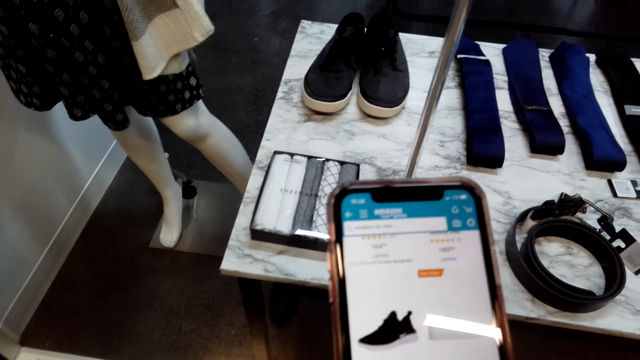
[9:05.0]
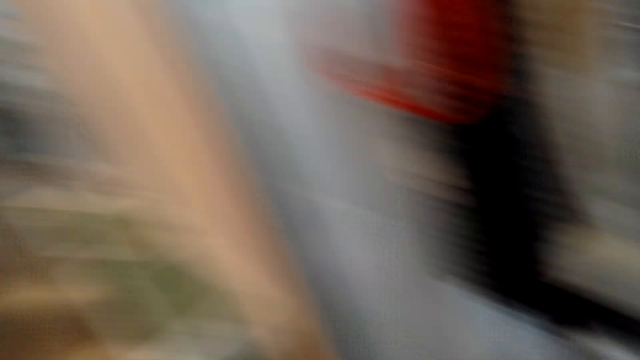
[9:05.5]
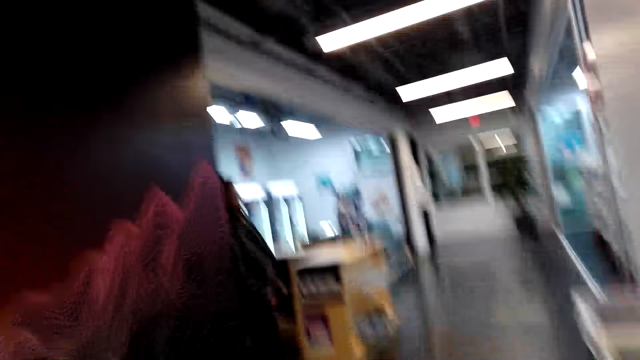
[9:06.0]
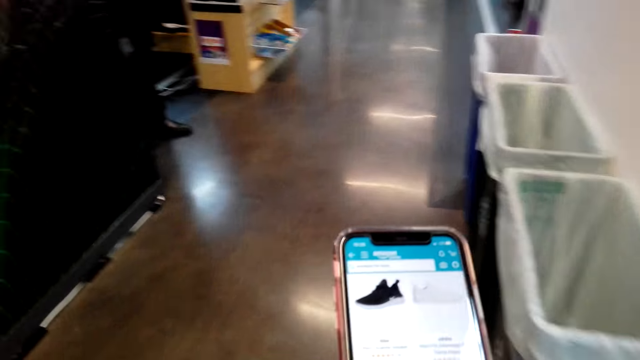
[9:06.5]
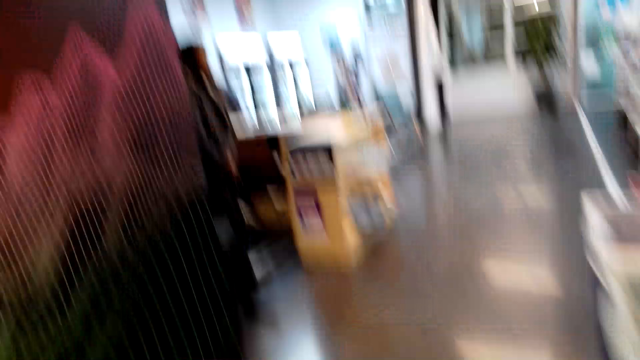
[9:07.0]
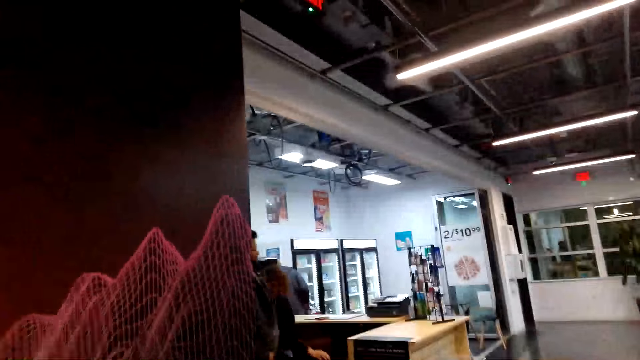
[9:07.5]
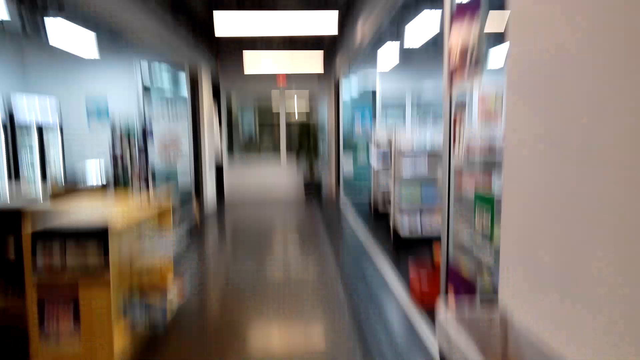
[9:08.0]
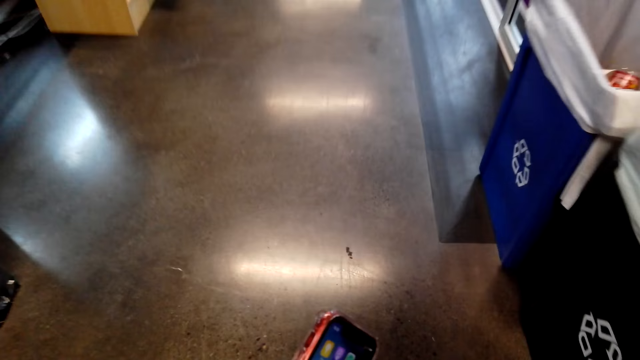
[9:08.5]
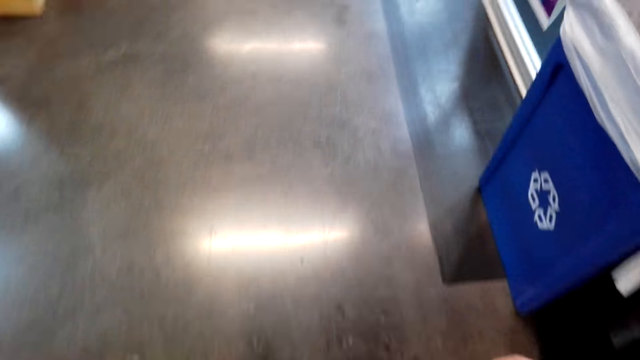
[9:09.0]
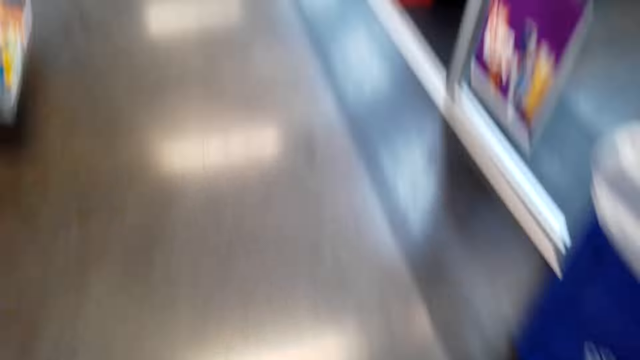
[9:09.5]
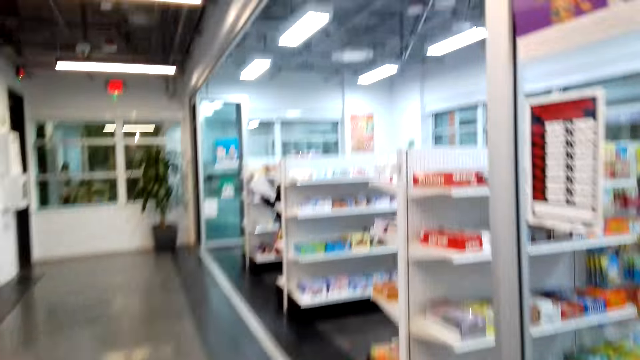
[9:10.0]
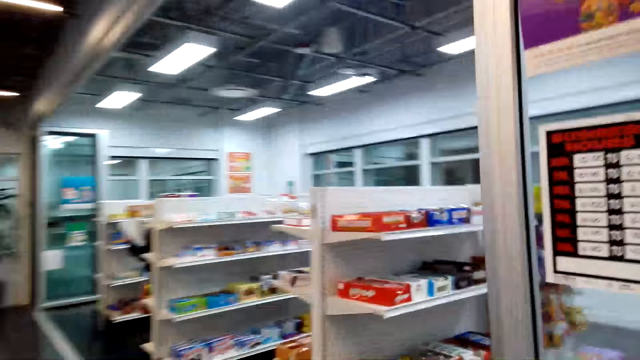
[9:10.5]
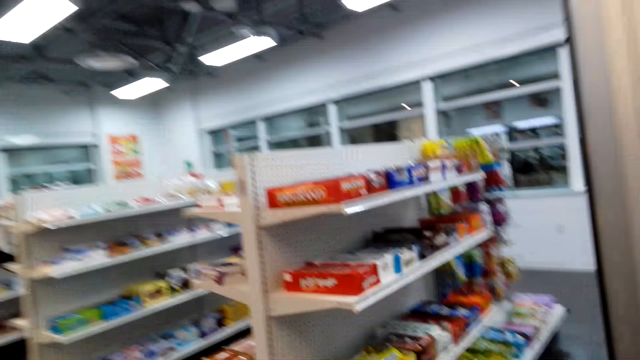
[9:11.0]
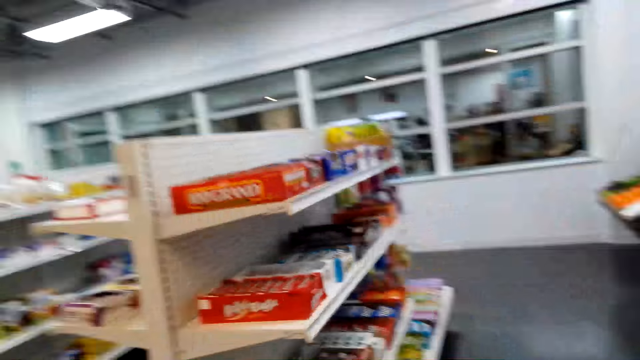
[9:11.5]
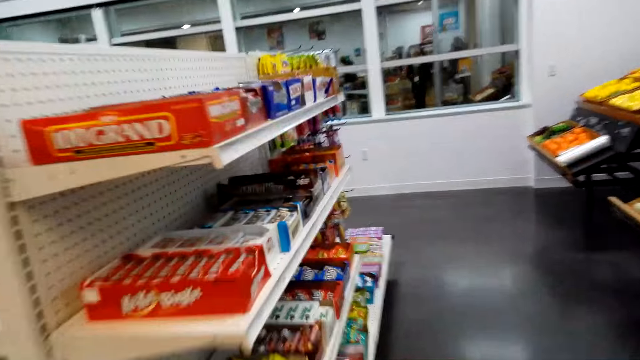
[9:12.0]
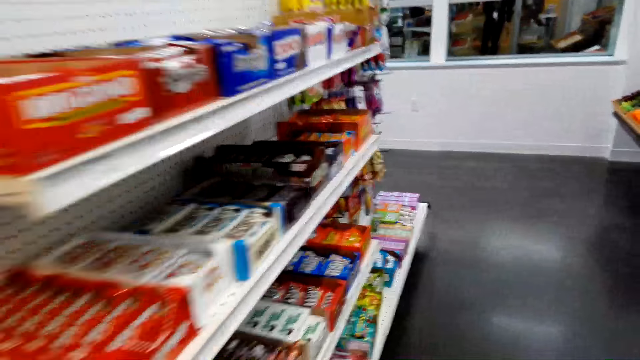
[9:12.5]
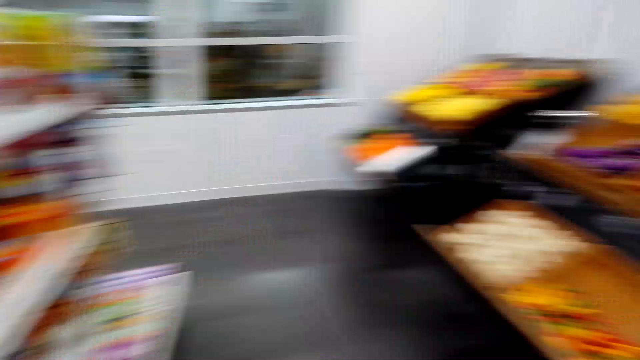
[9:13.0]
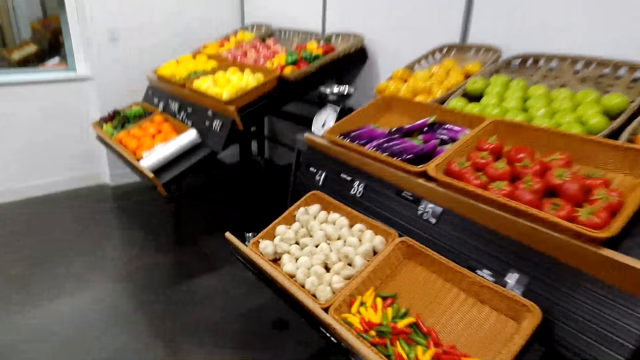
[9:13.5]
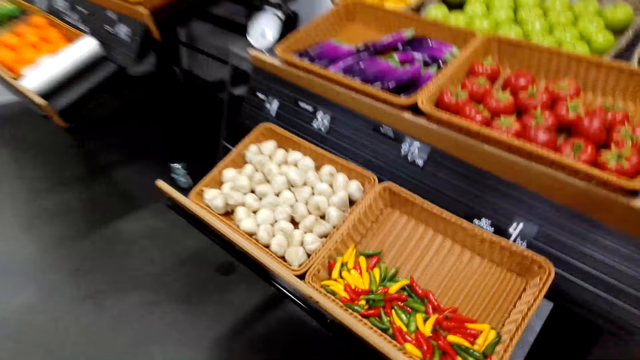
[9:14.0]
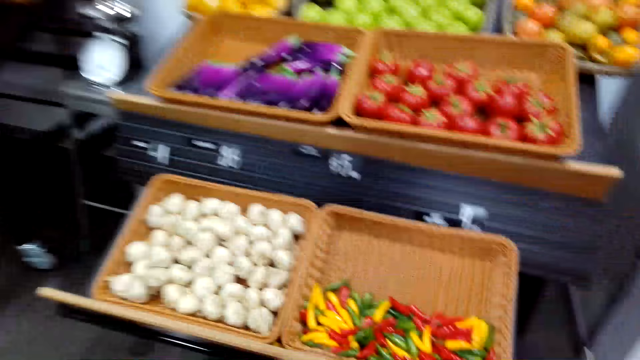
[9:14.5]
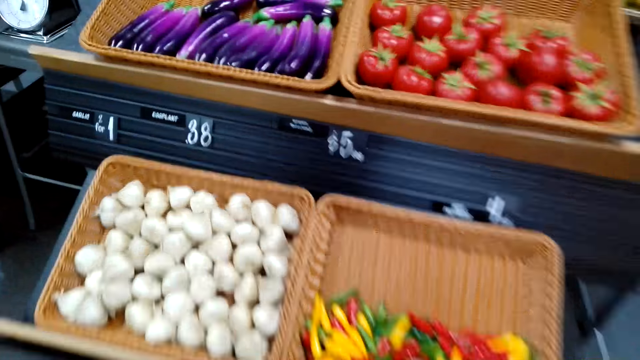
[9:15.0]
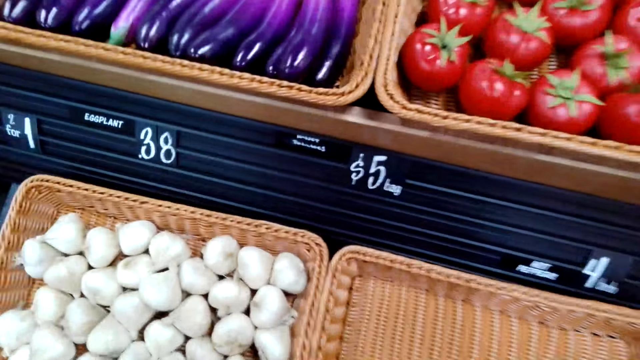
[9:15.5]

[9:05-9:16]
The camera wearer walks in the house. They enter a shop and look at the shelves.

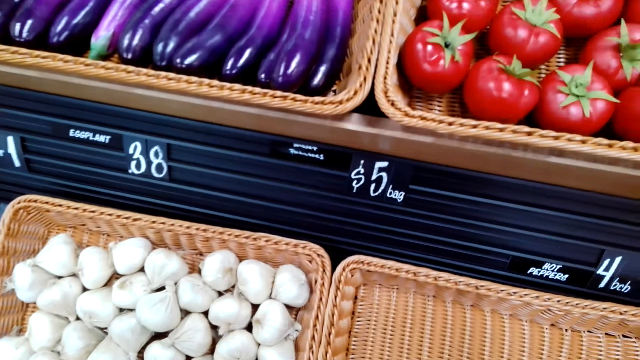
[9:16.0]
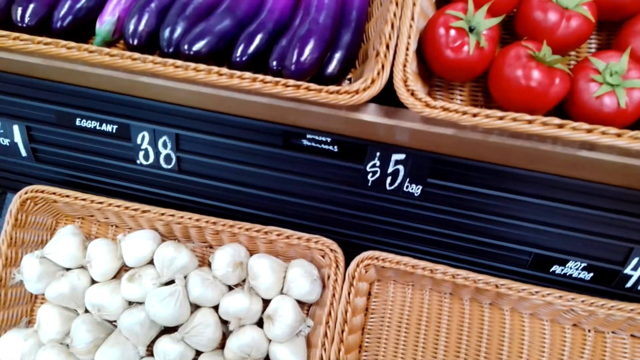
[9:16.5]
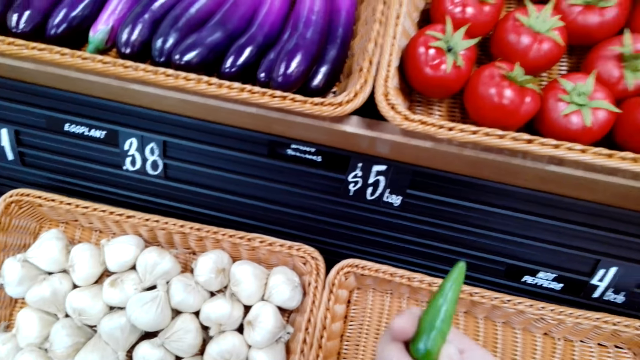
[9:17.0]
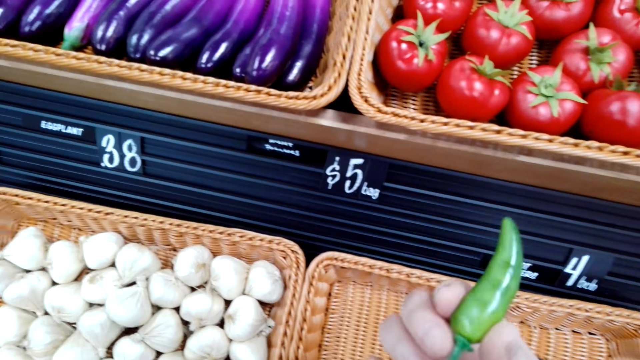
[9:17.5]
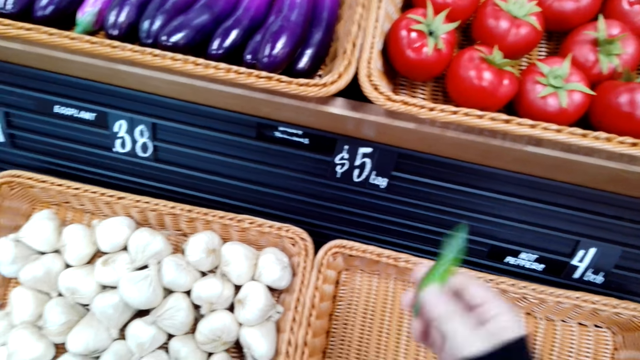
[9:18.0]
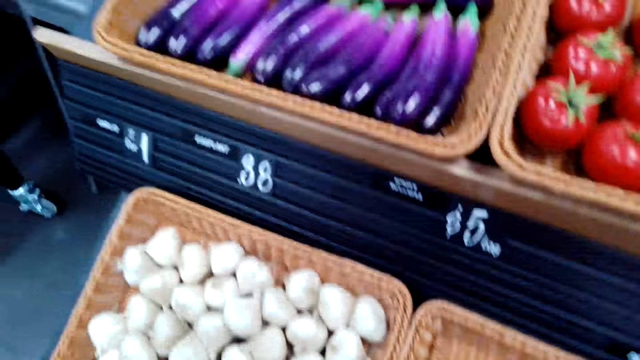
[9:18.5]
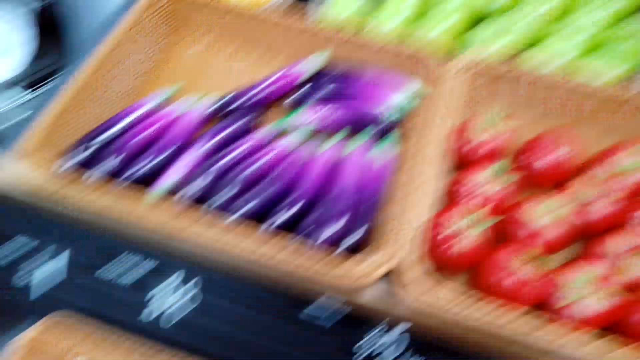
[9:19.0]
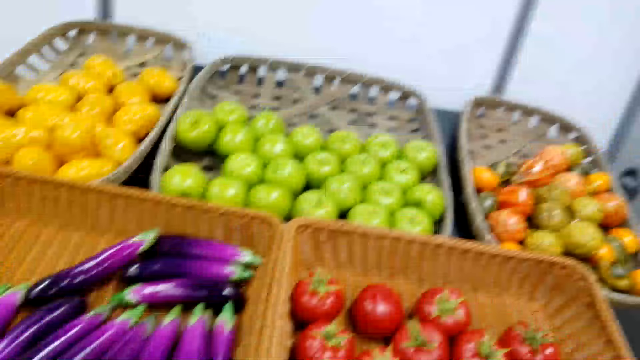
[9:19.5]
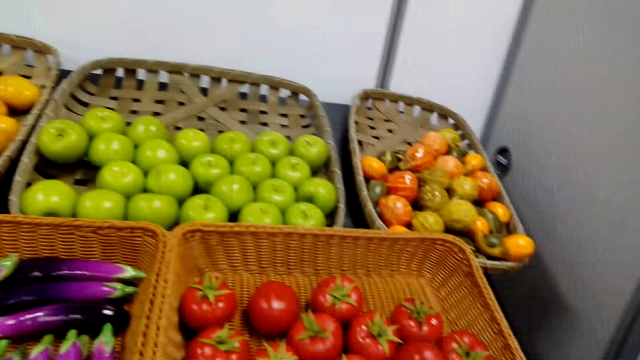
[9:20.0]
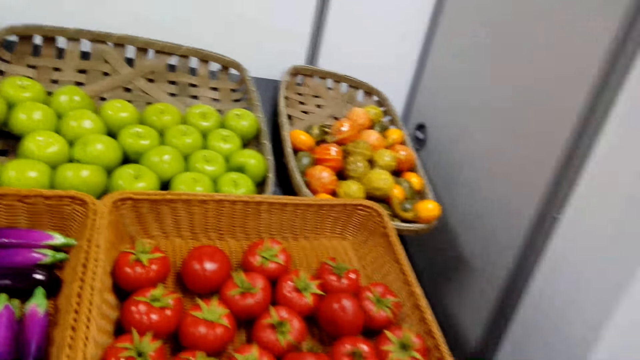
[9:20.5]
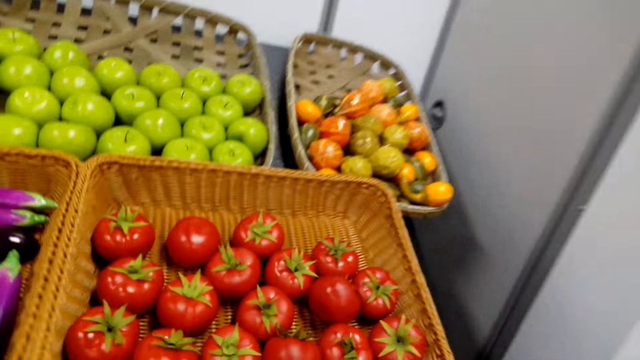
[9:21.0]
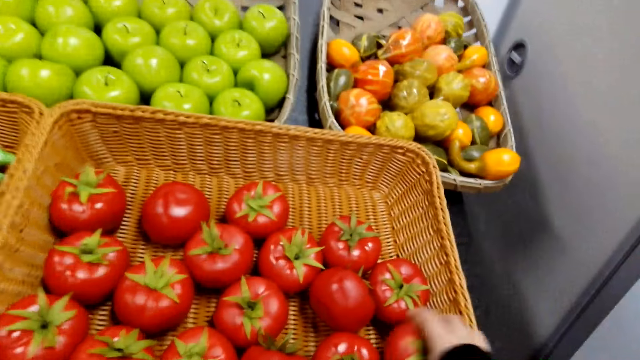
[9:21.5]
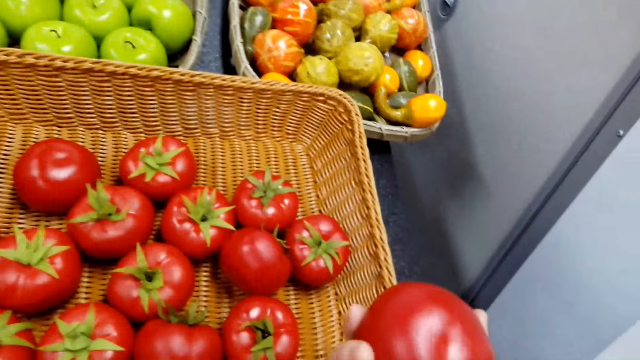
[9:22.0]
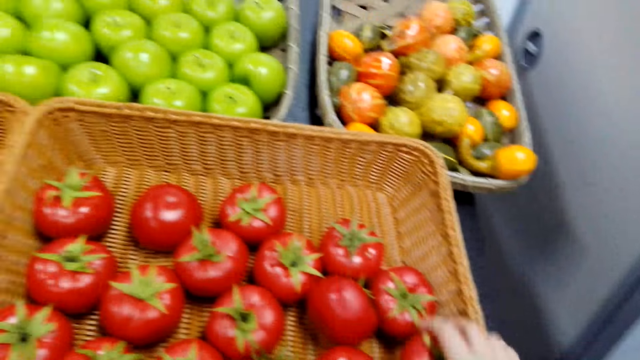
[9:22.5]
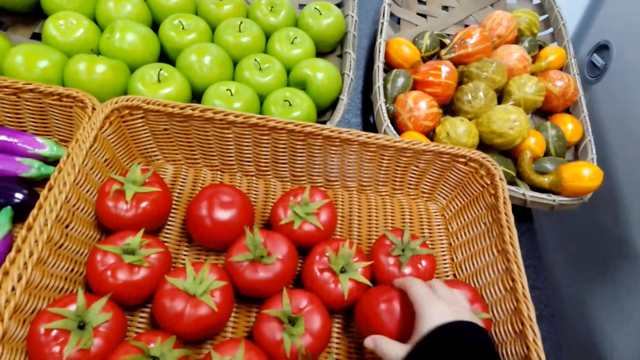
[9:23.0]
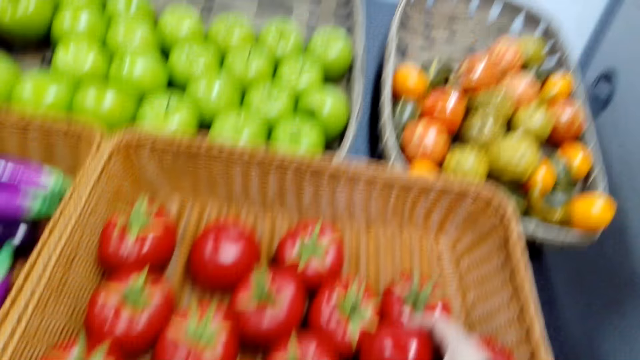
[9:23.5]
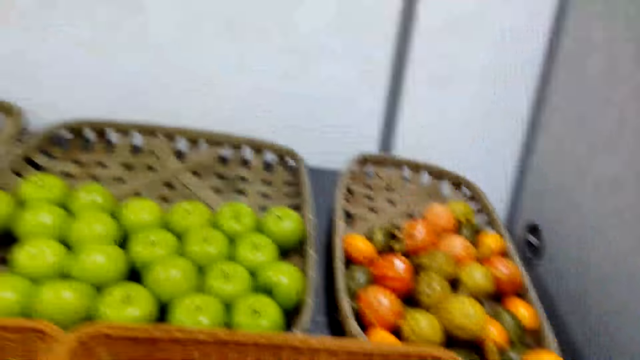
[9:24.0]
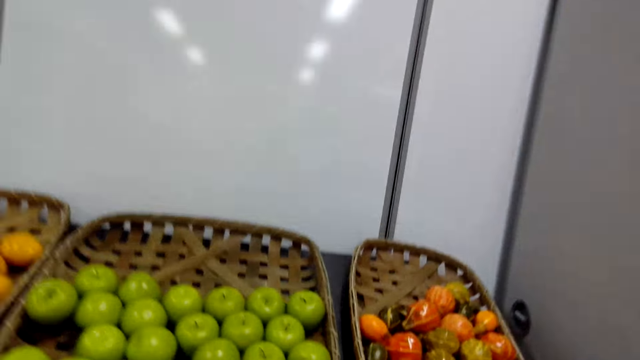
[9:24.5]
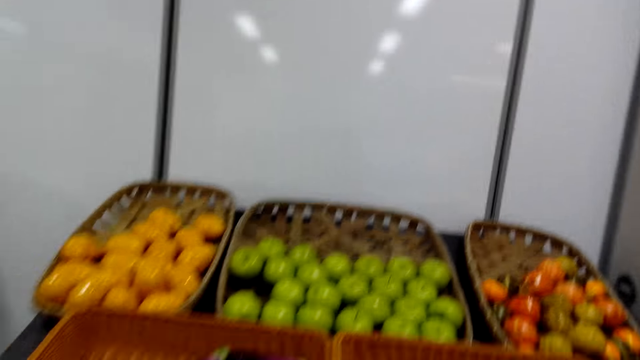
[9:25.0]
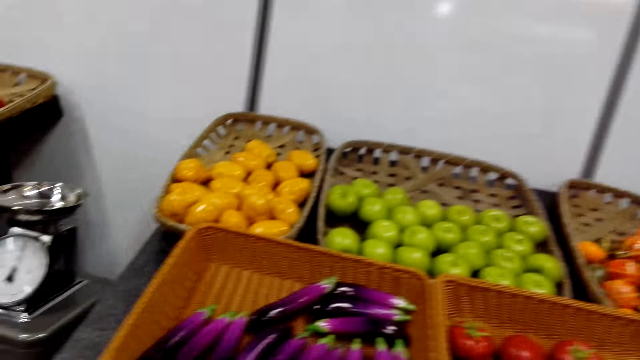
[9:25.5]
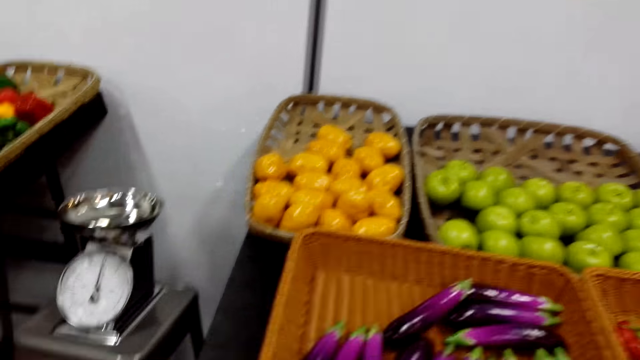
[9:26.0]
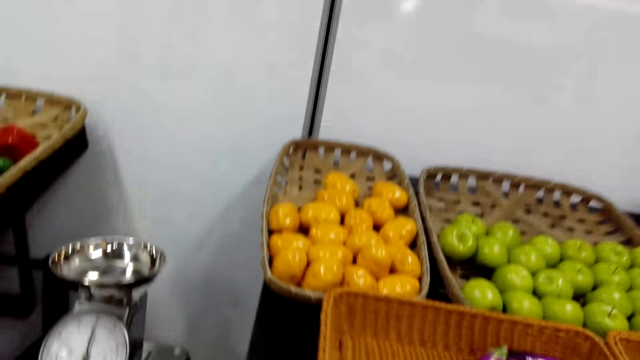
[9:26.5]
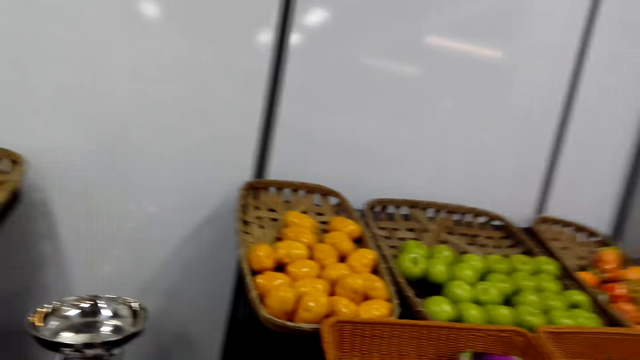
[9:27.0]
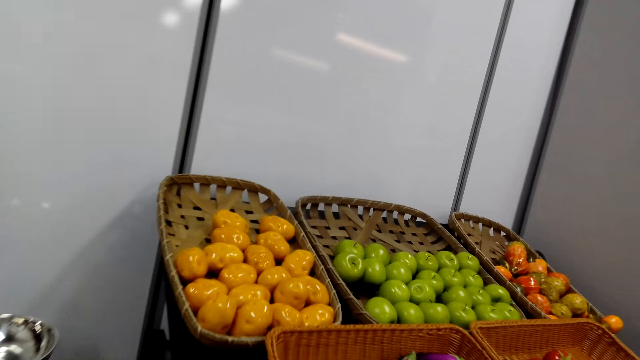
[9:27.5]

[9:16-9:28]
The camera wearer holds a chili. They pick the green chilli. They put down the chili in a basket. They pick a tomato. They put down the tomato. They pick the tomato.
